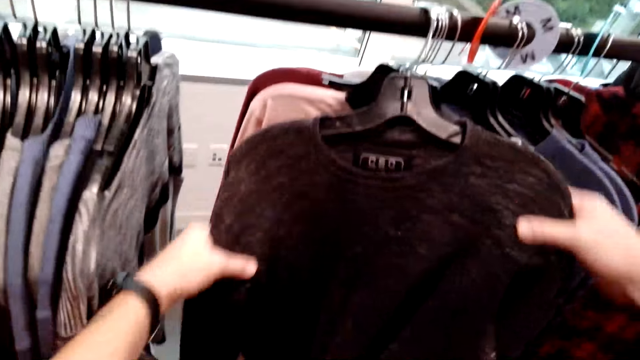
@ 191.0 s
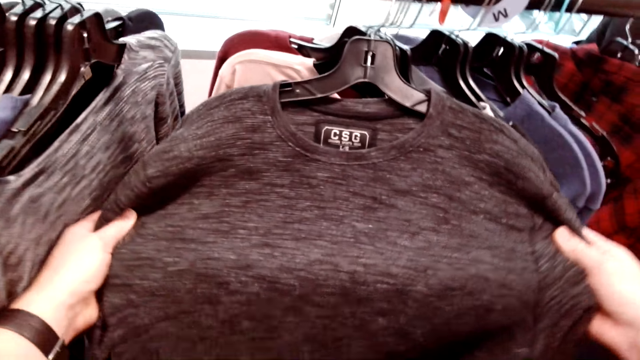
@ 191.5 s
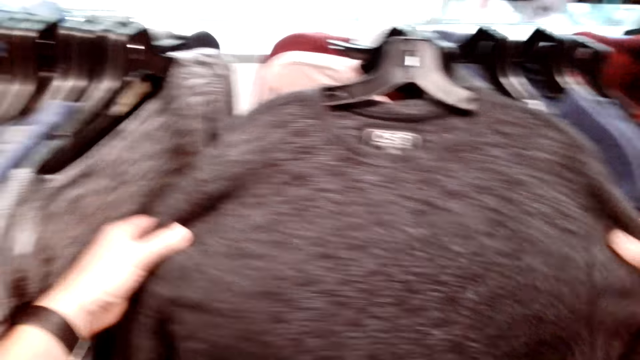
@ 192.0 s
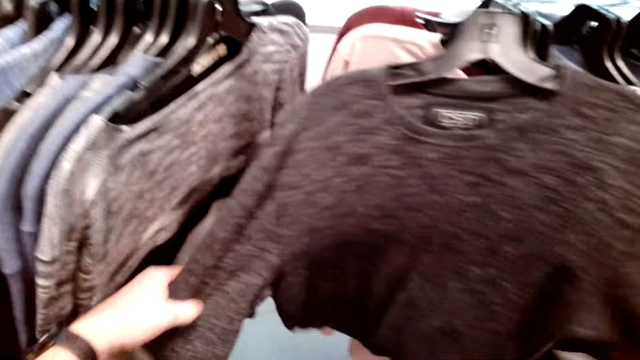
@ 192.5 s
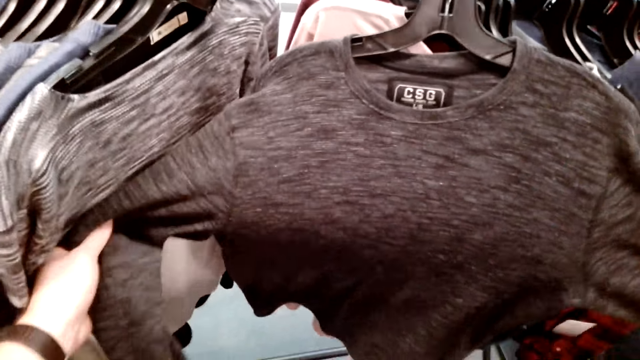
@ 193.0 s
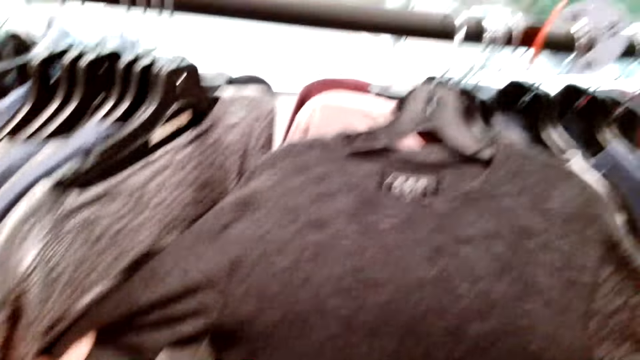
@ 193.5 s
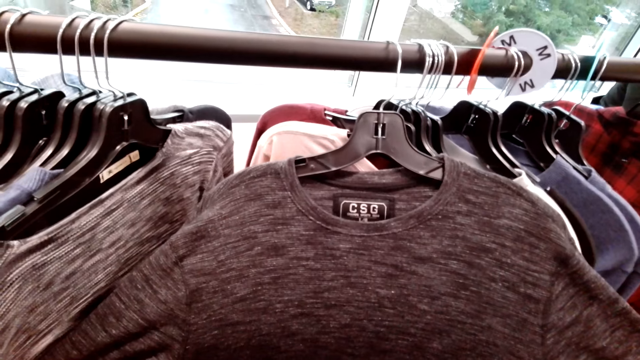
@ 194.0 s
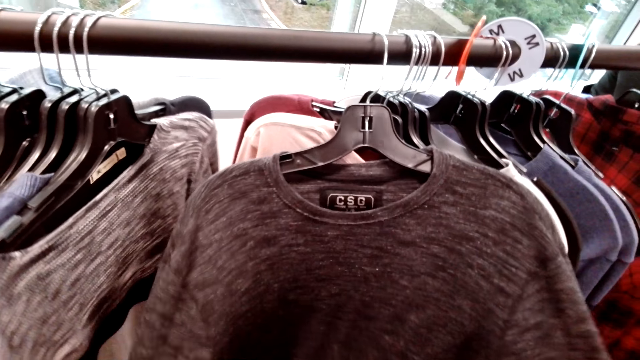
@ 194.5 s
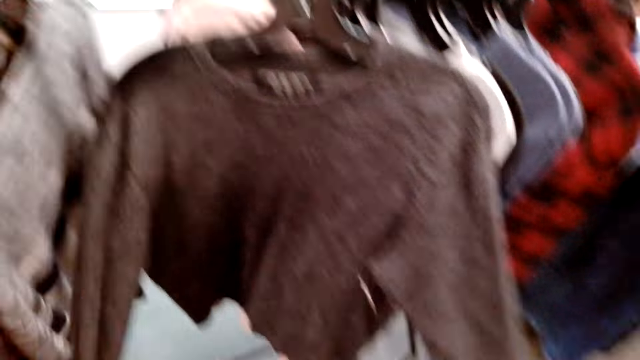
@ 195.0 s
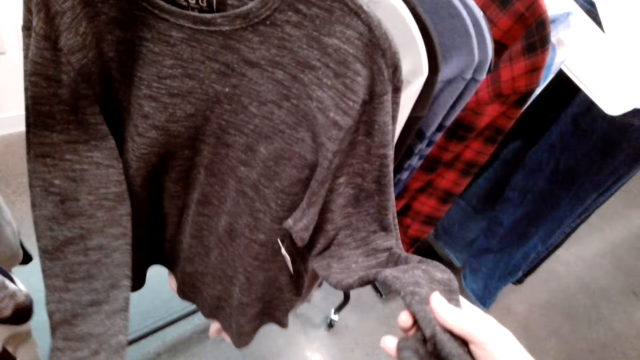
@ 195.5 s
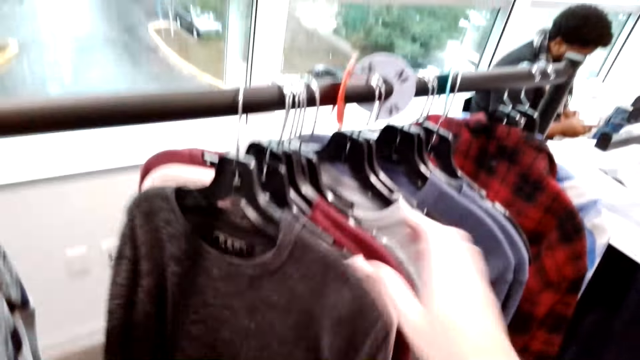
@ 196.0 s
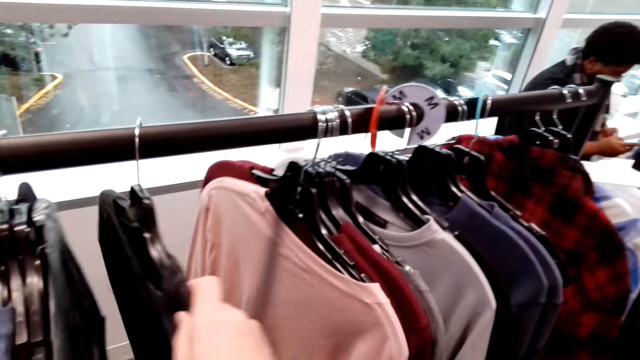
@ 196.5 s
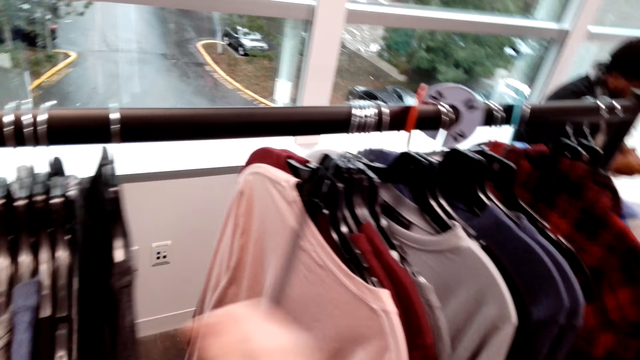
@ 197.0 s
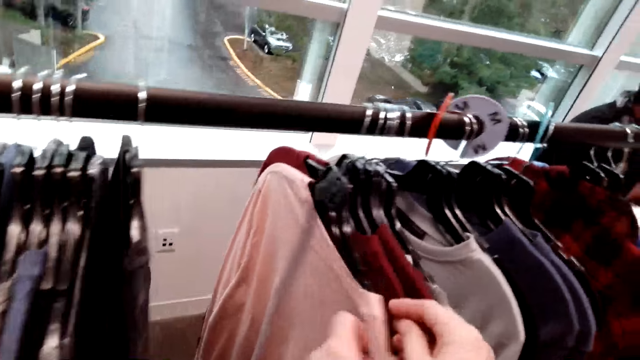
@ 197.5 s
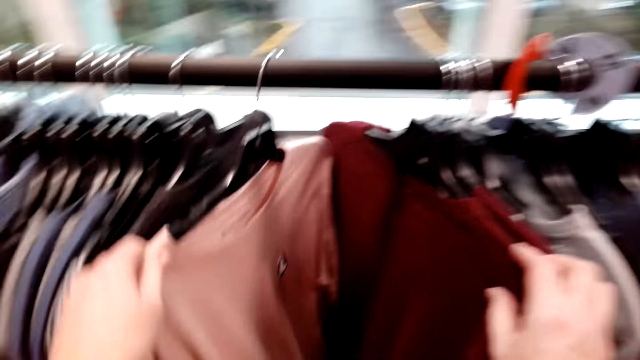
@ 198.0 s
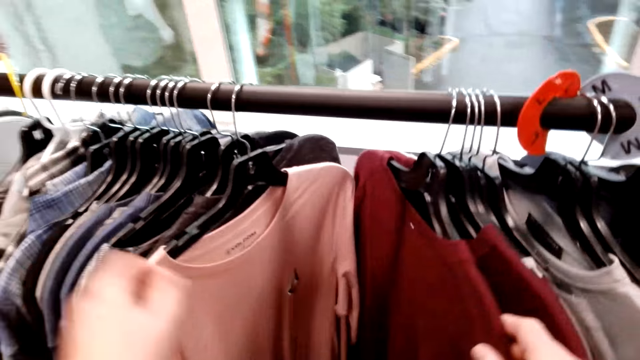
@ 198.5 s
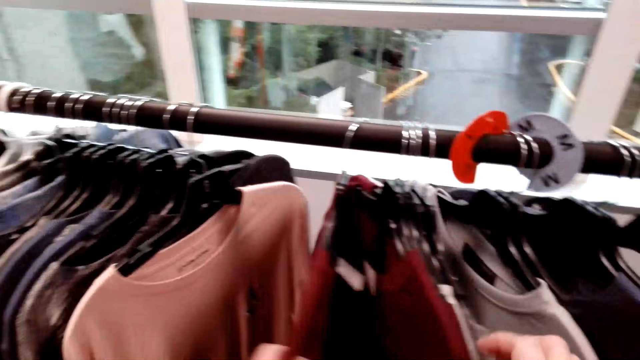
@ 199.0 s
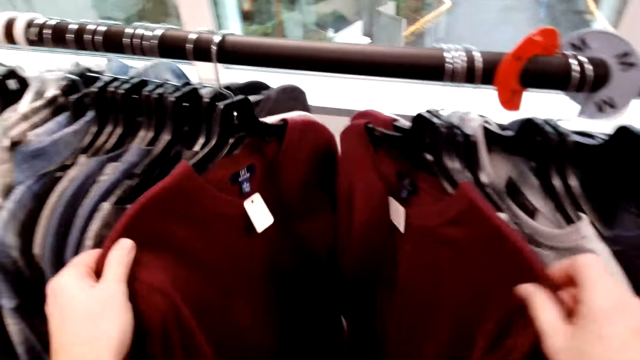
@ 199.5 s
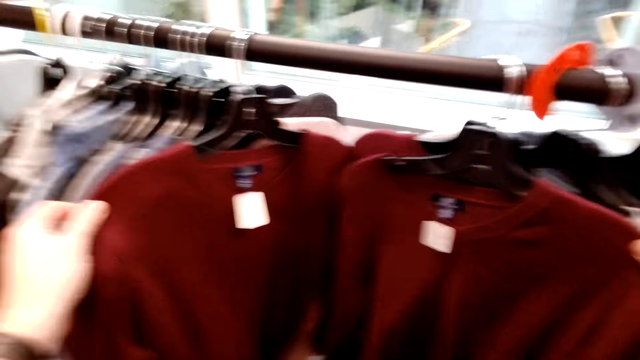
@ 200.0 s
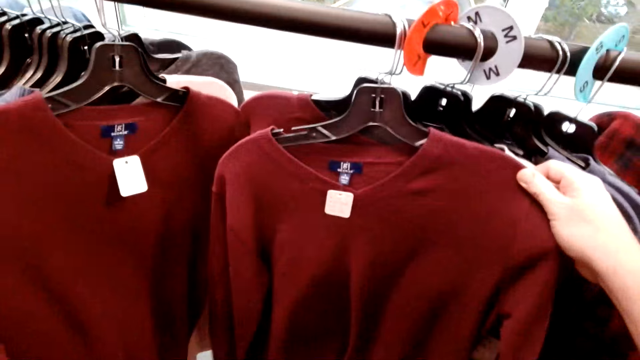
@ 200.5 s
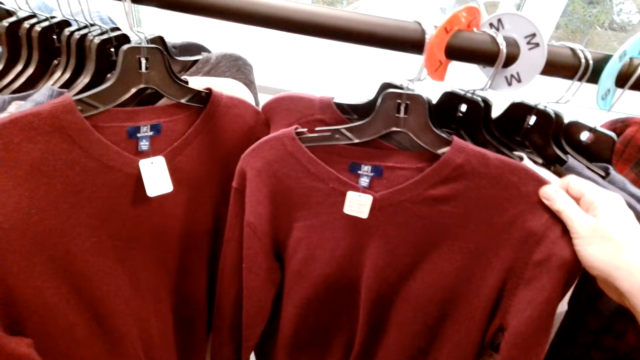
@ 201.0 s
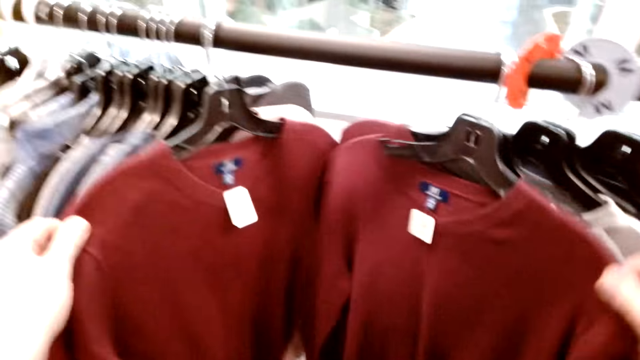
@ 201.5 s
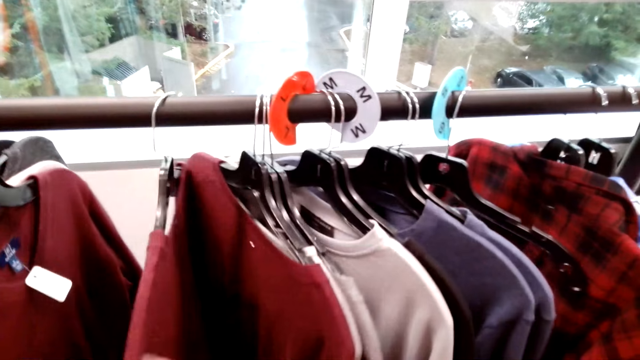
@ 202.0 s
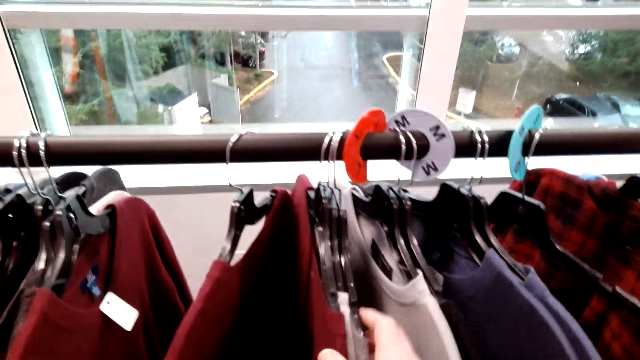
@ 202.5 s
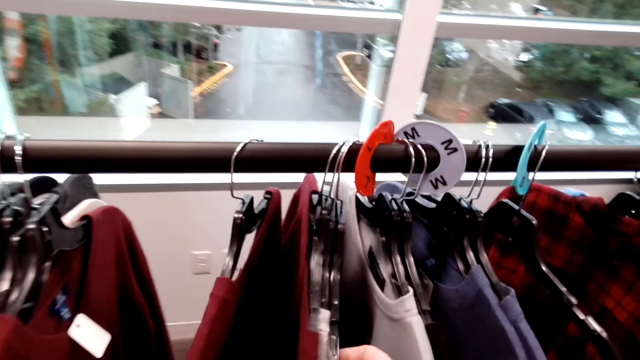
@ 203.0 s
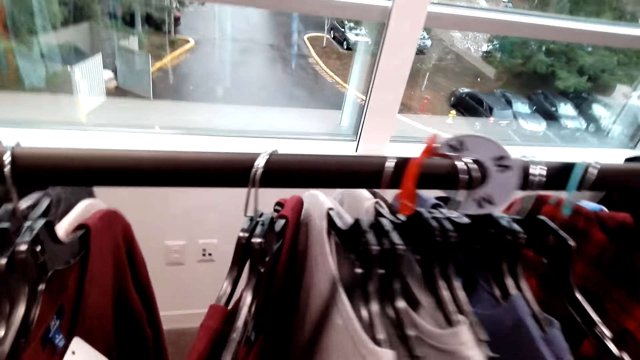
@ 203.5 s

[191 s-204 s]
The camera wearer stretches the shirt. They push the shirt on the cloth rack. They select the shirts from the cloth rack. They push the shirt on the cloth rack. They select the shirts from the cloth rack.

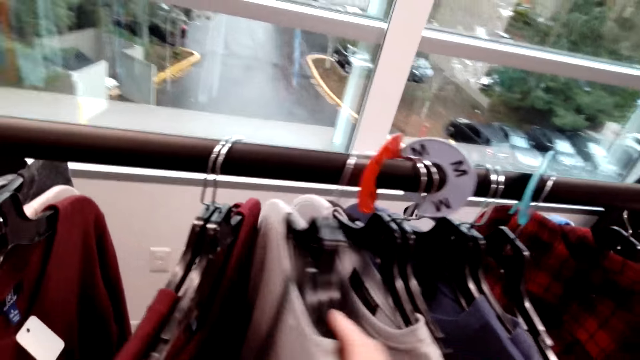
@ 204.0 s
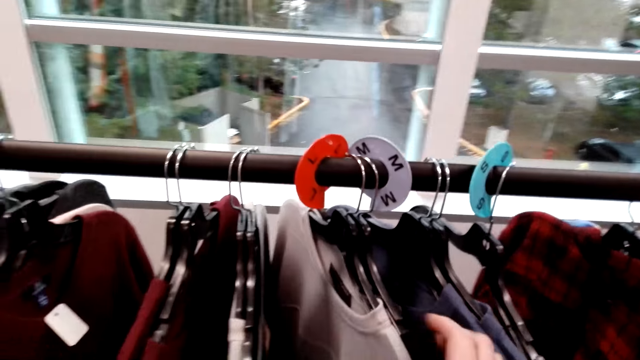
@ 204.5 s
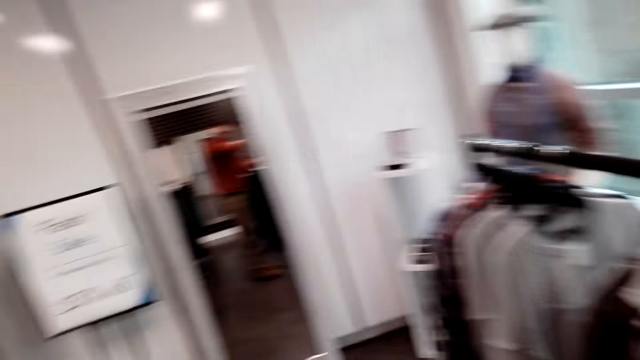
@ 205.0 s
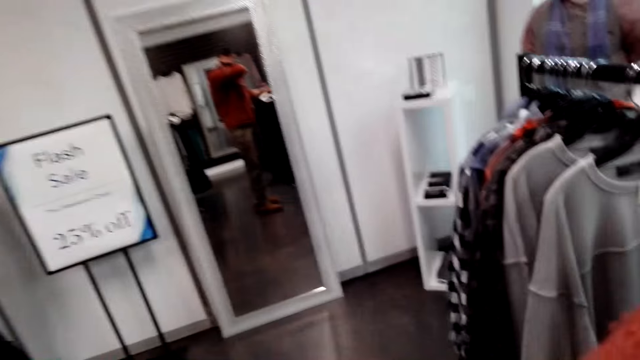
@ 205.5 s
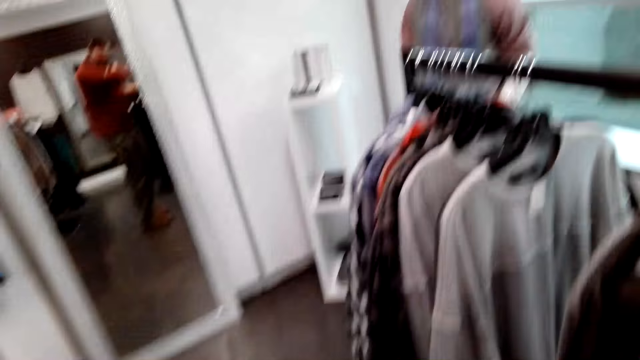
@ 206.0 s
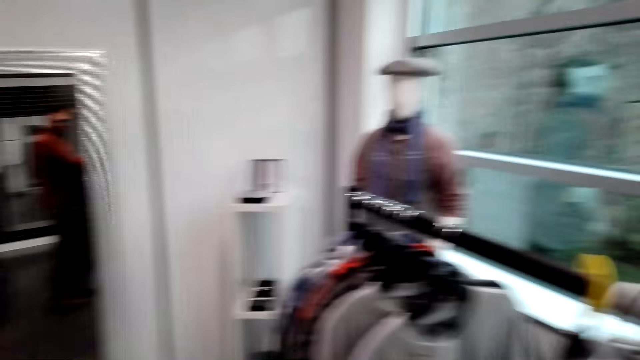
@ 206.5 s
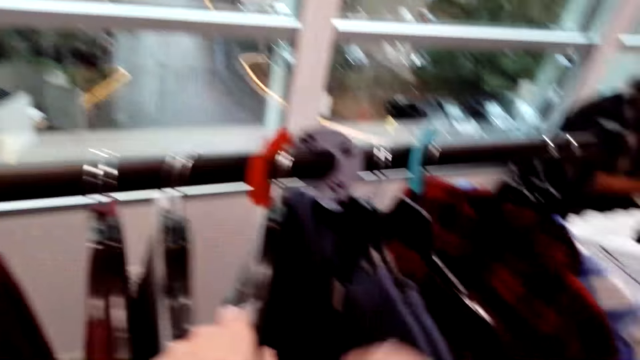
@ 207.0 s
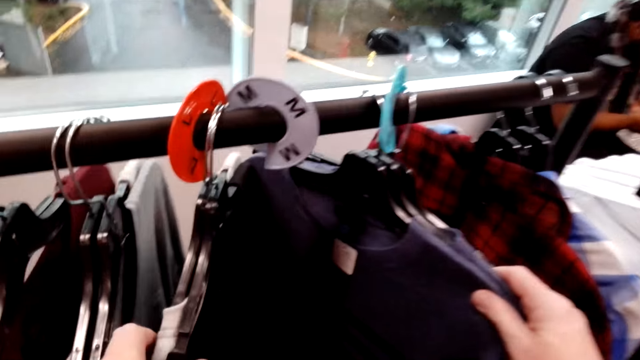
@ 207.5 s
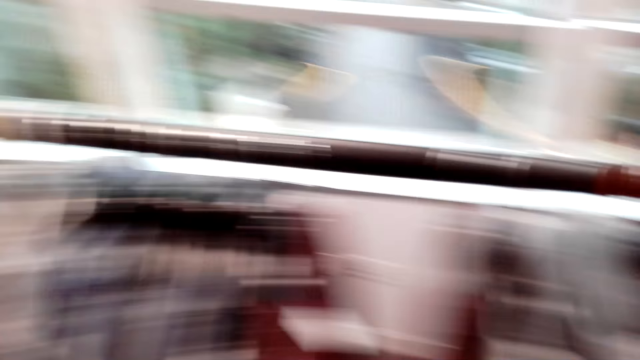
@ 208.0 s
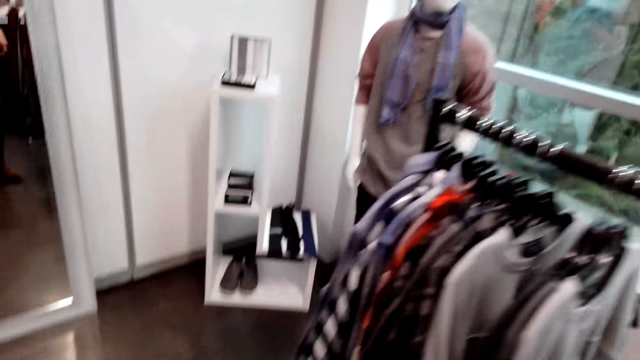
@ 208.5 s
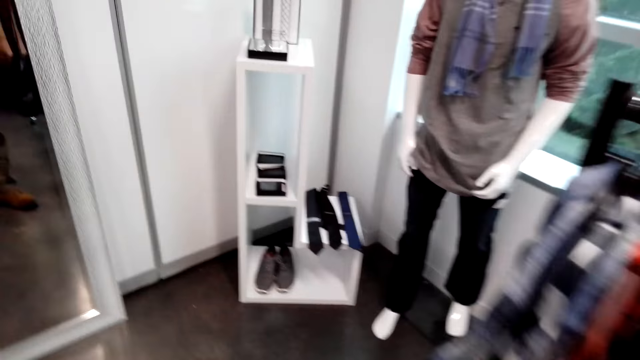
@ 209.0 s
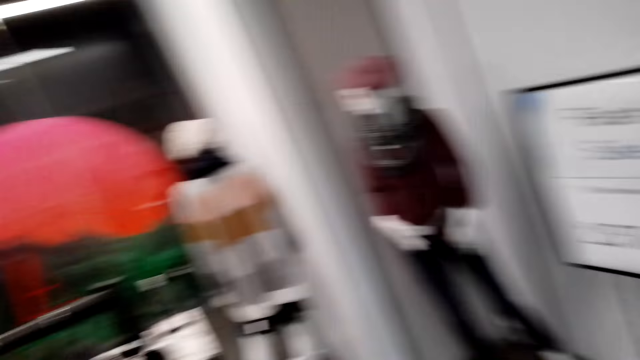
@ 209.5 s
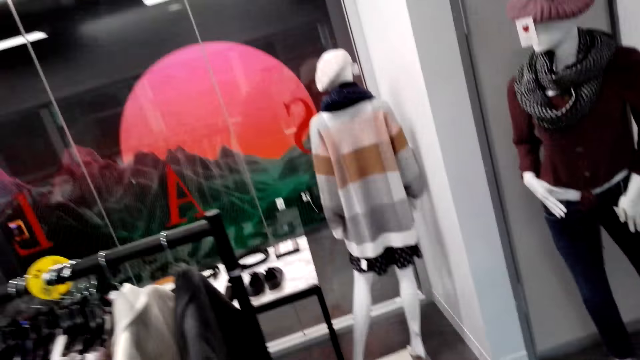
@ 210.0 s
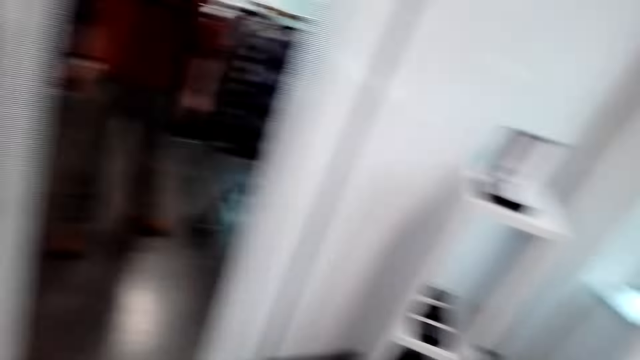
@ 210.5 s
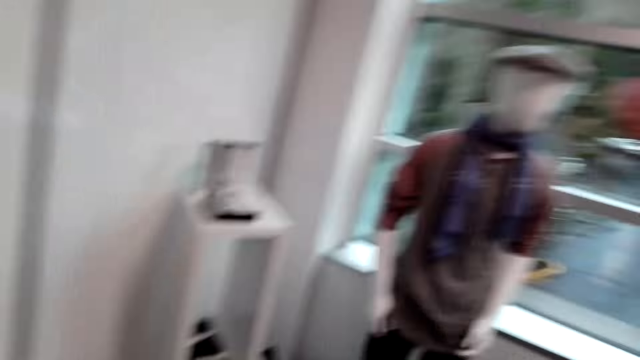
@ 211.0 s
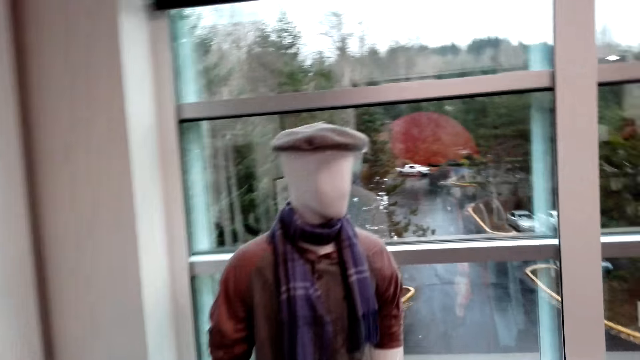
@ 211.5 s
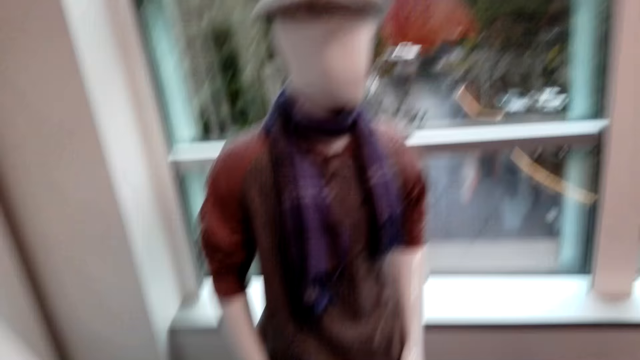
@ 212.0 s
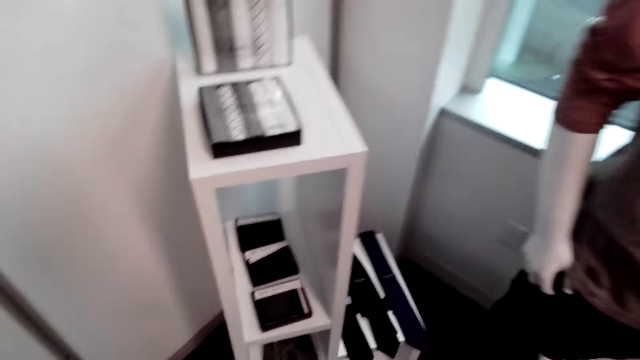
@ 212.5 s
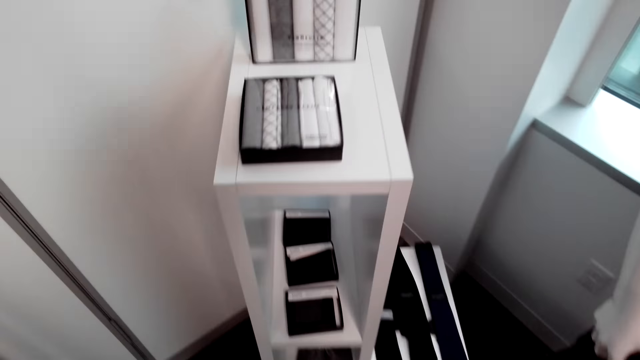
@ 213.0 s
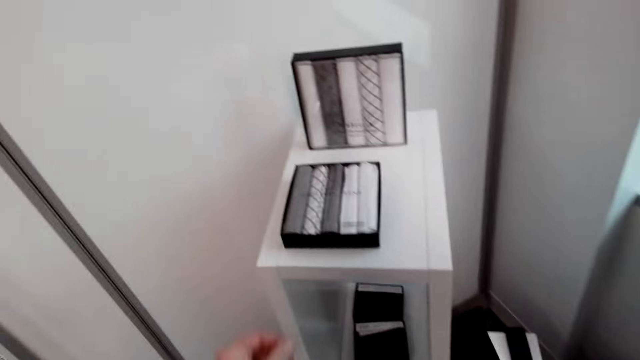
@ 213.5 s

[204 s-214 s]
The camera wearer looks around. They walk in the shop.
